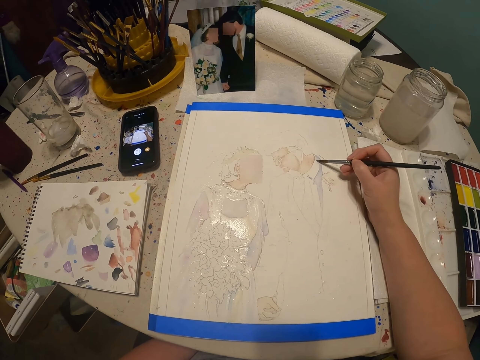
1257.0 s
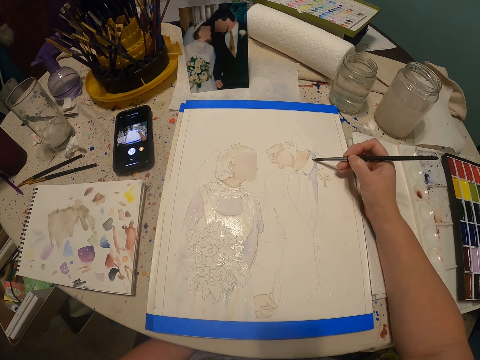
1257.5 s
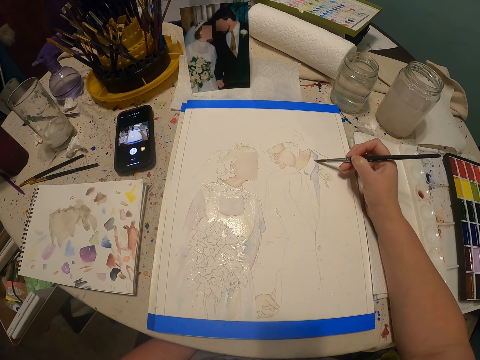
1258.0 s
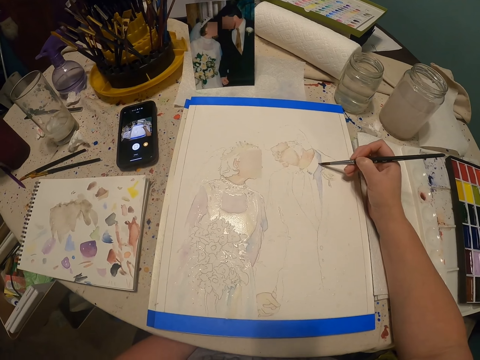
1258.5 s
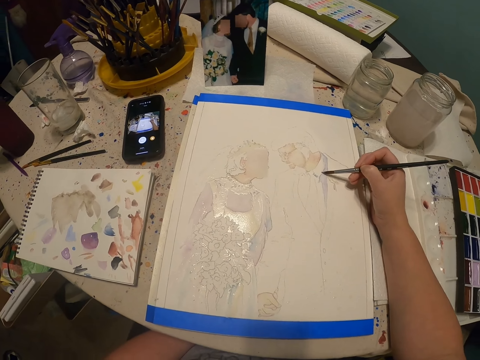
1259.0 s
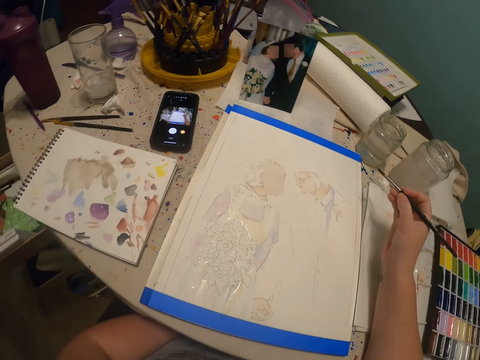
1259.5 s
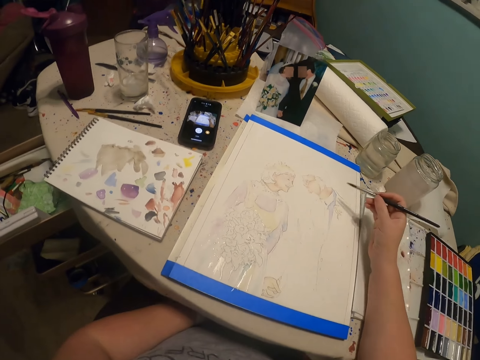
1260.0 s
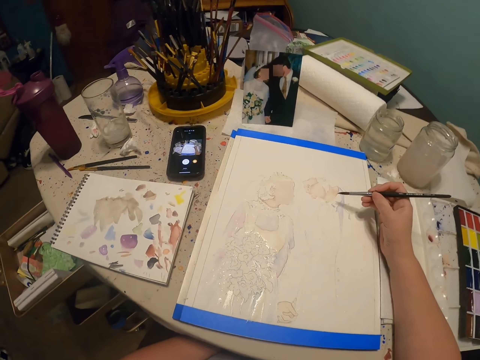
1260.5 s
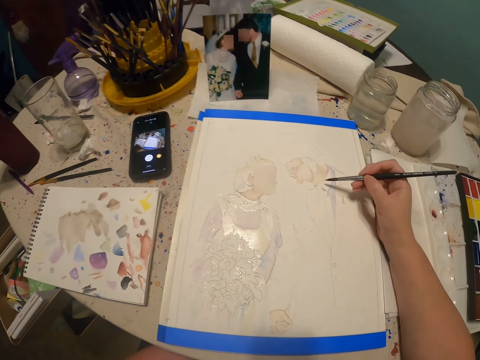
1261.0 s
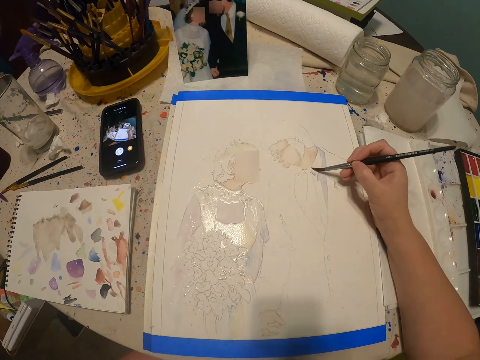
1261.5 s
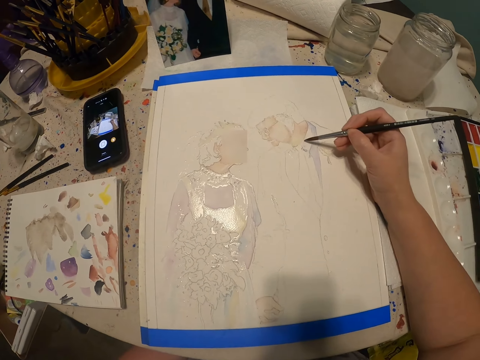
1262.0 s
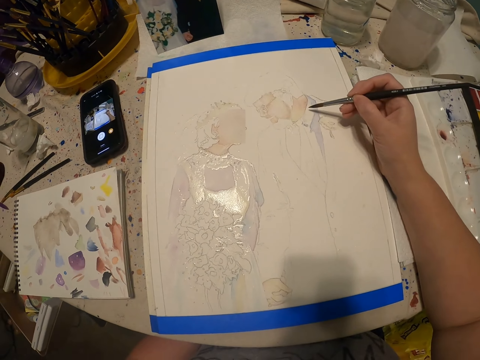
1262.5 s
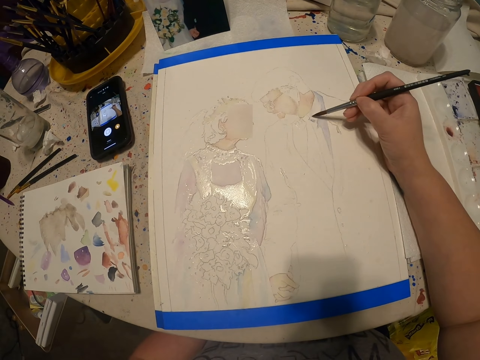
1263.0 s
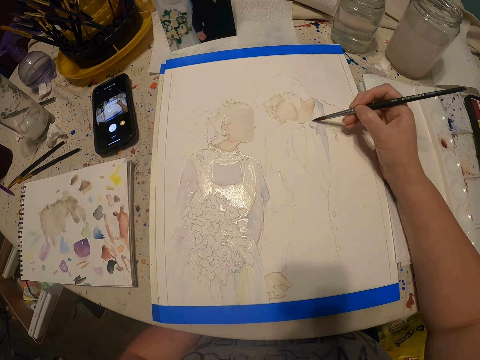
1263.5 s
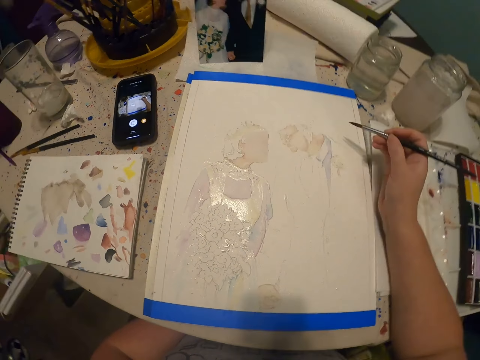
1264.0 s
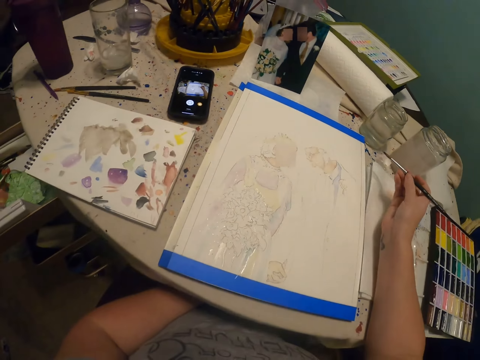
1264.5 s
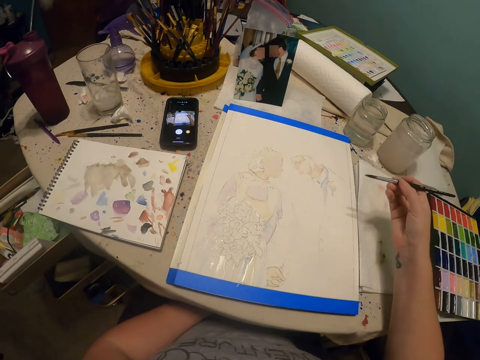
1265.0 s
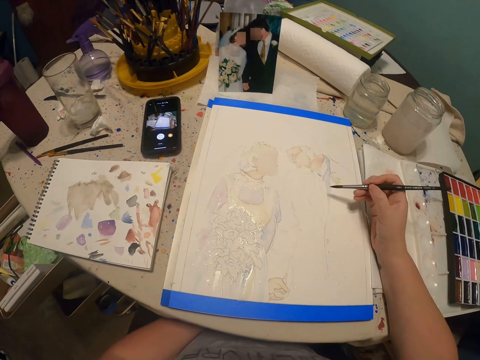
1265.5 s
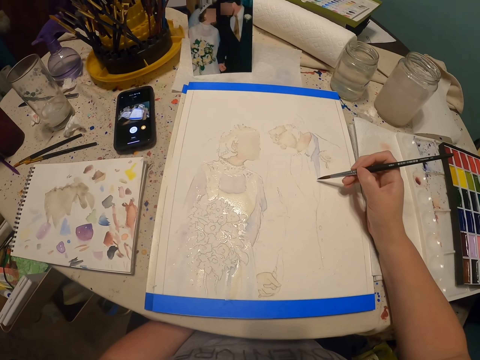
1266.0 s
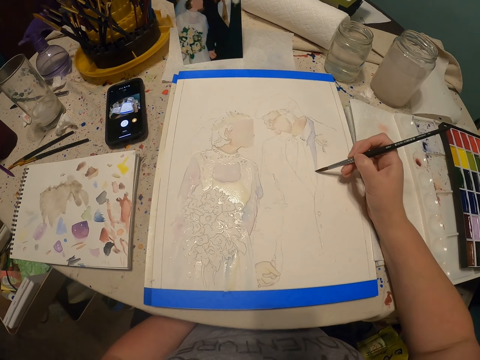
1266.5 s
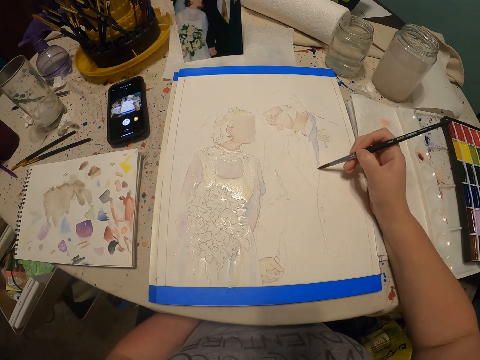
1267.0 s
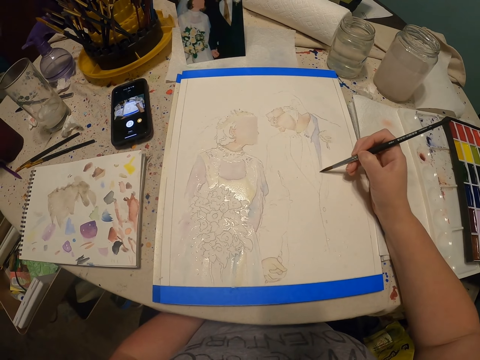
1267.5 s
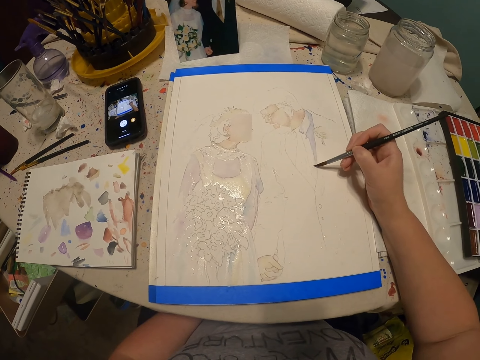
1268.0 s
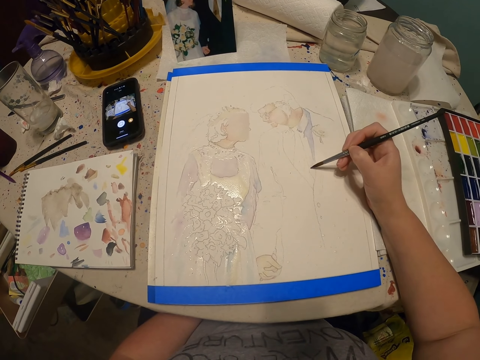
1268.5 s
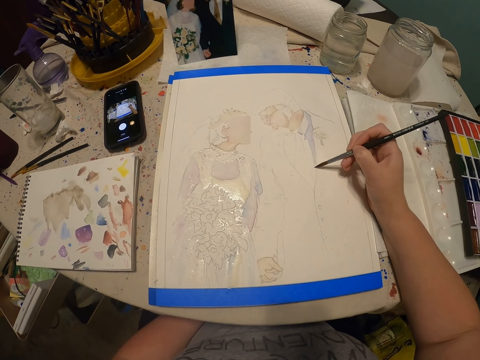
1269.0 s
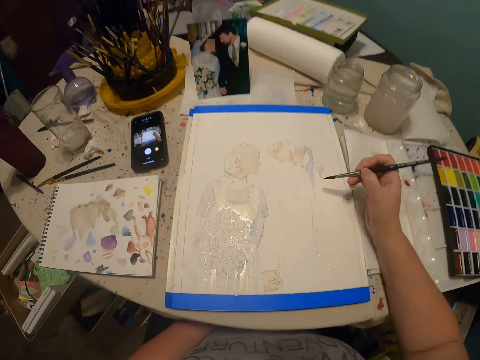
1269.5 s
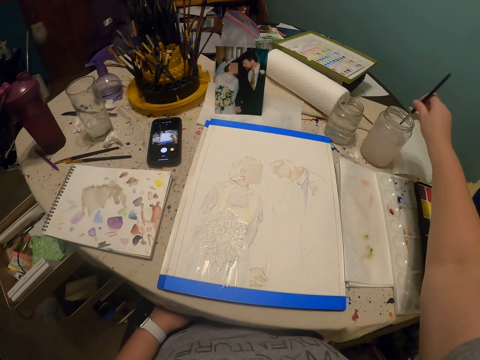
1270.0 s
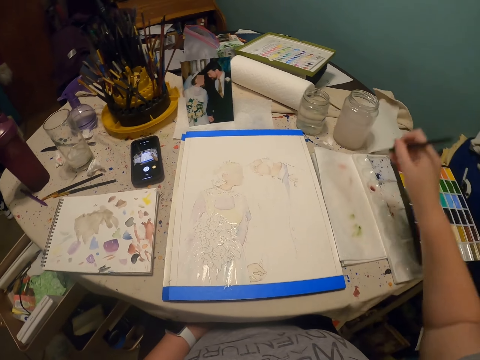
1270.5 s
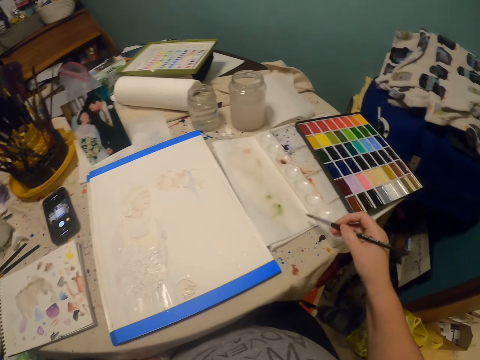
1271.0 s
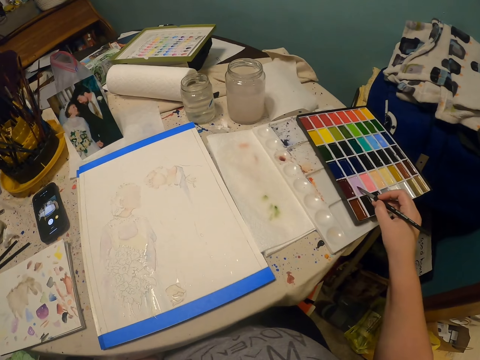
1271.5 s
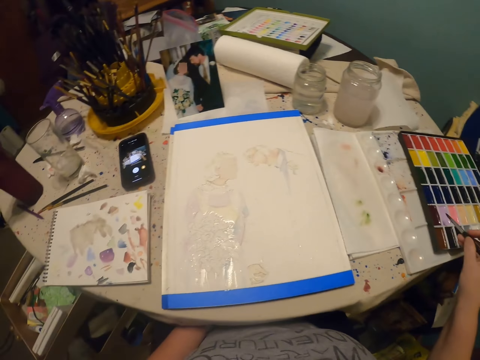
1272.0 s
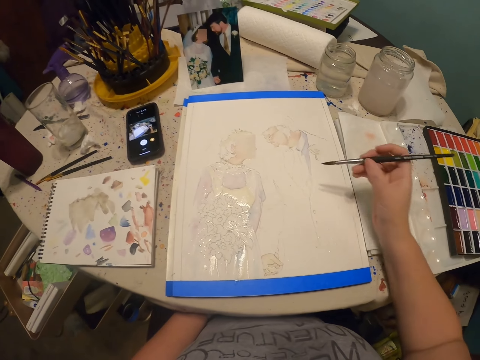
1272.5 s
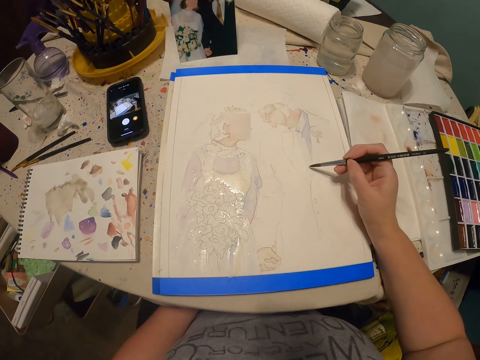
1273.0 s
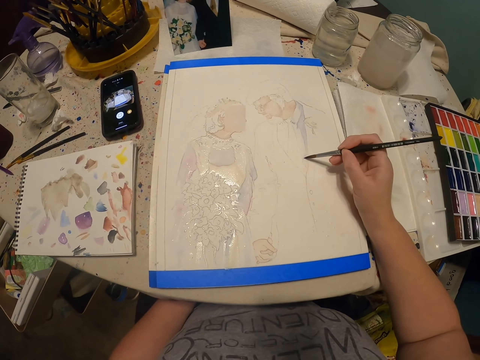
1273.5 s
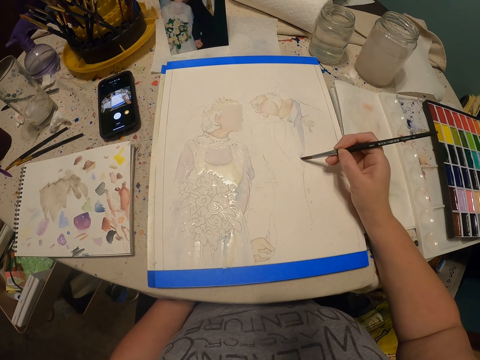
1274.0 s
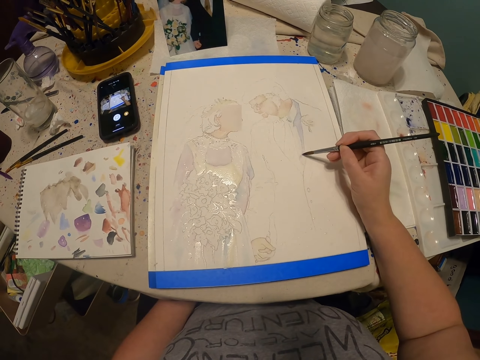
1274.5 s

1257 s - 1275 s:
The camera wearer paints with the paint brush. They stare at the drawing. They paint with the paint brush again. They dip the paint brush in water. They dip the brush in paint. They rub the paint brush on the paper. They coat the brush with paint. They paint the drawing with the paint brush.

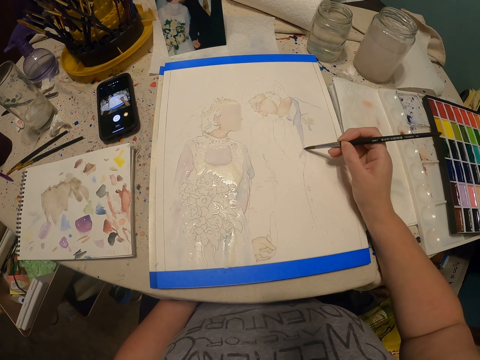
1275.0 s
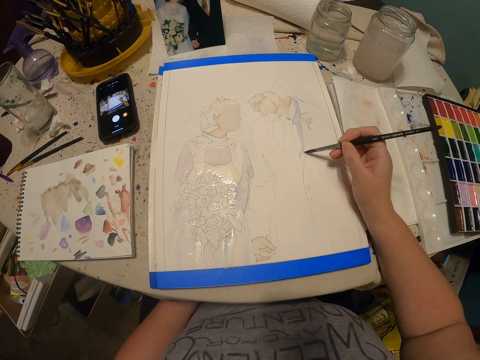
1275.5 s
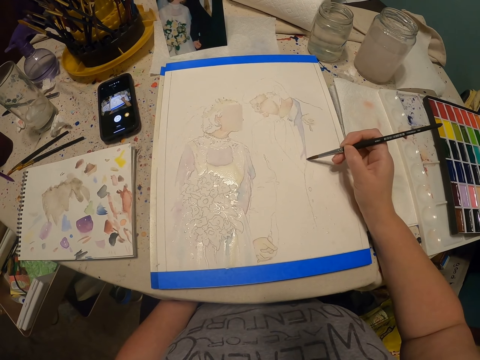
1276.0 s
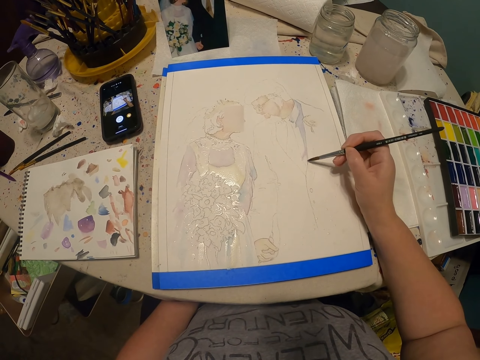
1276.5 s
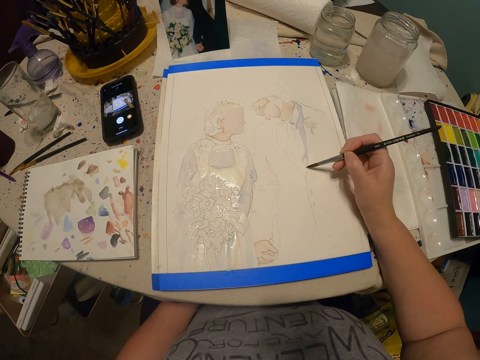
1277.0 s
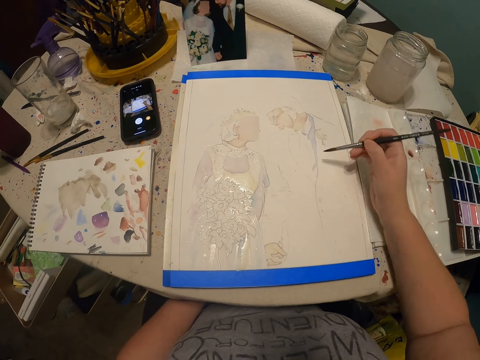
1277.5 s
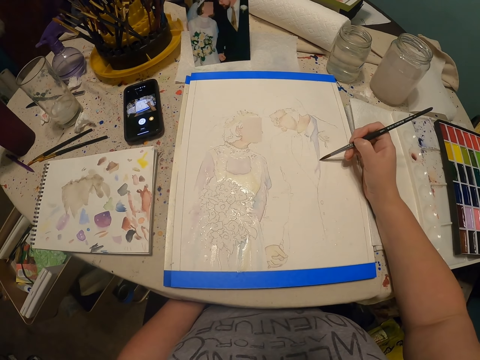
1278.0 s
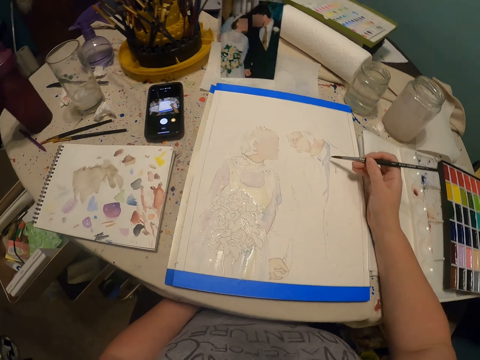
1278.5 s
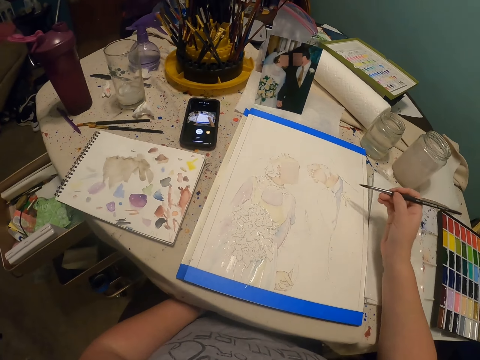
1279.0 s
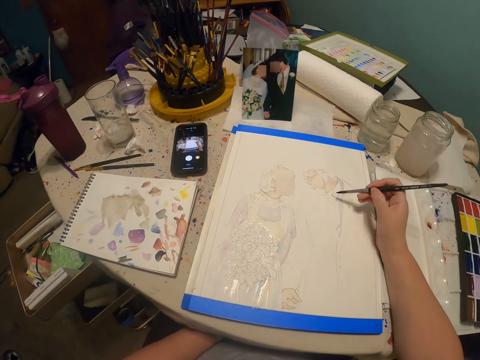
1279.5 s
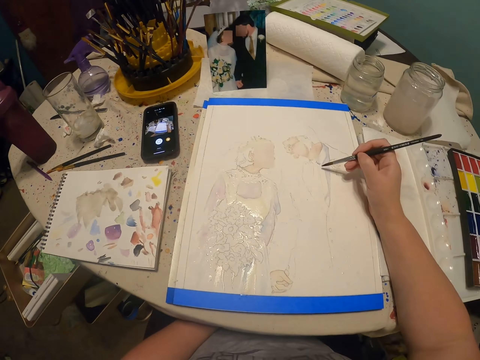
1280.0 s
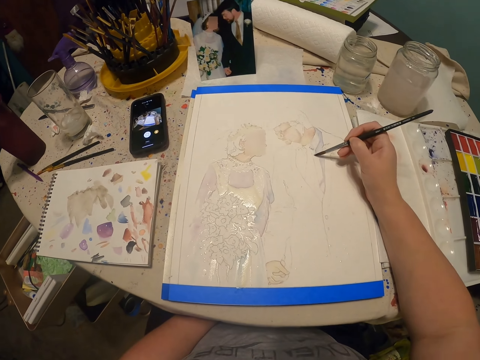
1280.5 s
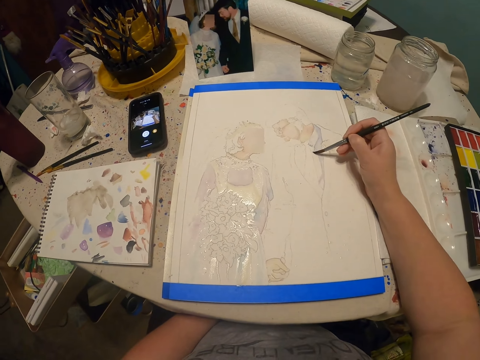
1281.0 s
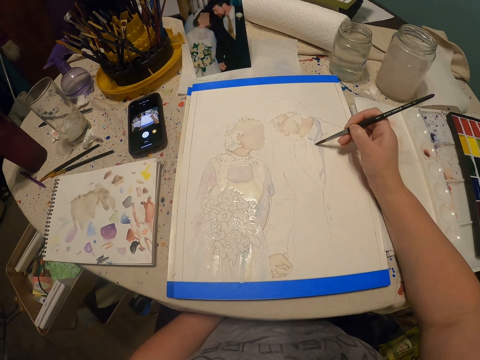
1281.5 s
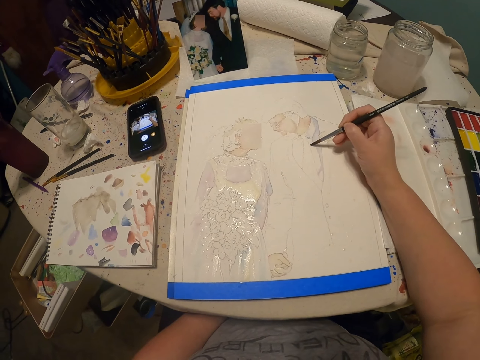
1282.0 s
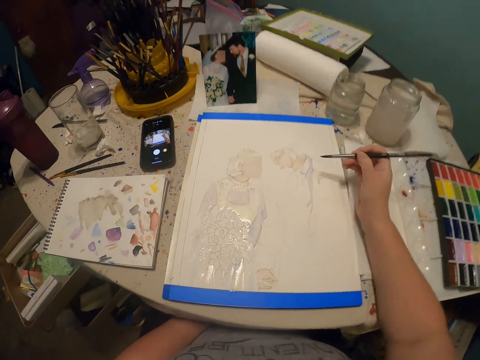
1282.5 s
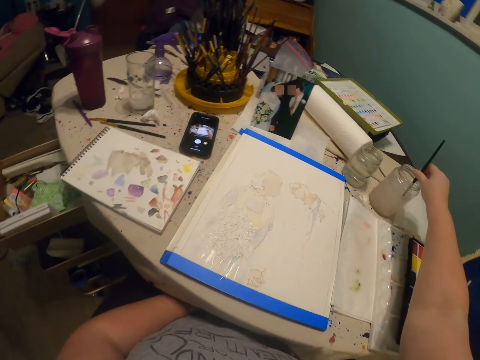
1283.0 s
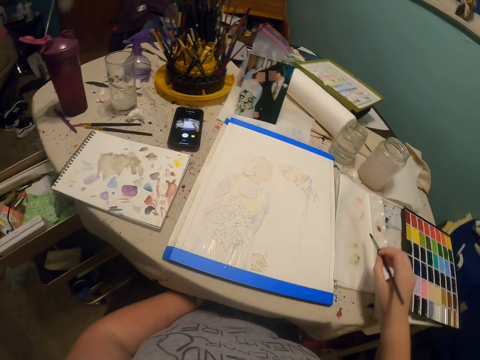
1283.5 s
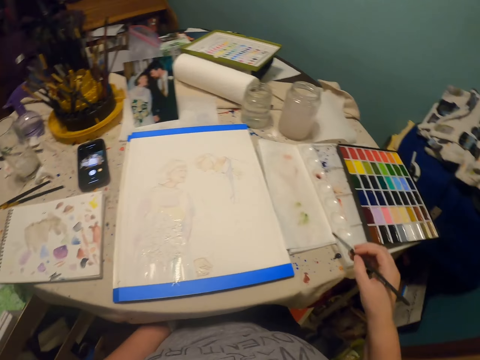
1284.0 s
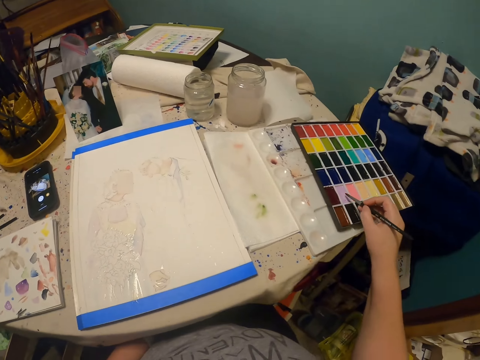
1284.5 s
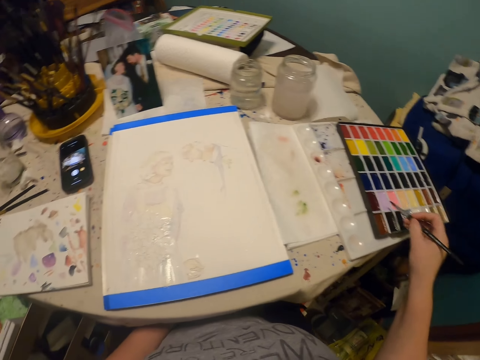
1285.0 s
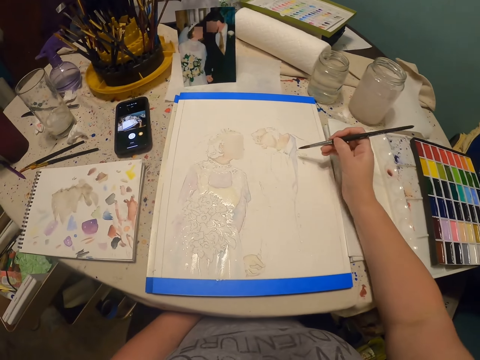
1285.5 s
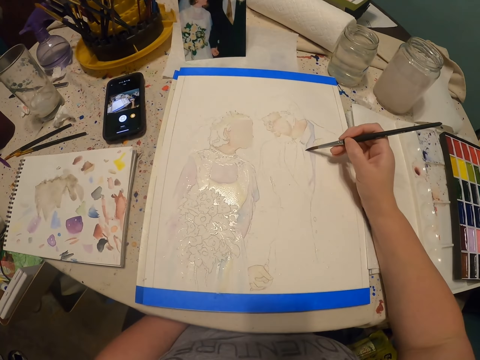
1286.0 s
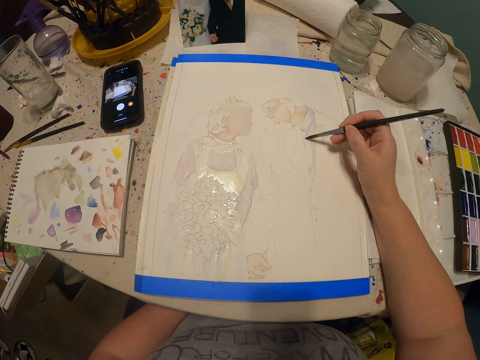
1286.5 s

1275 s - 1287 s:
The camera wearer dips the paint brush in water. They immerse the brush in paint. They wipe off the water on the brush on the paper. They rub the paint brush on the paint. They paint with the paint brush.
